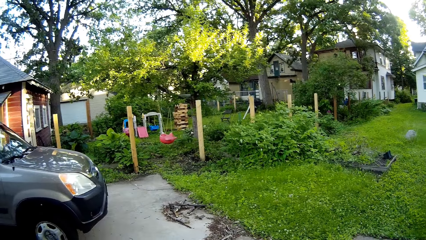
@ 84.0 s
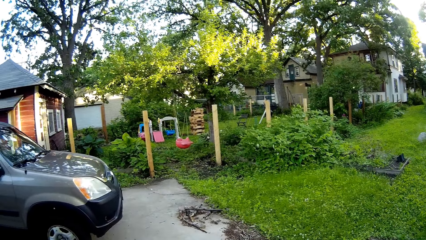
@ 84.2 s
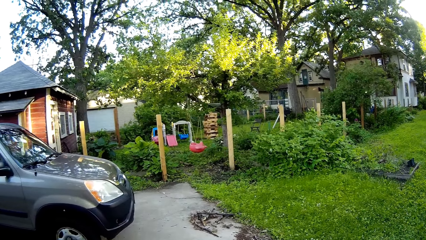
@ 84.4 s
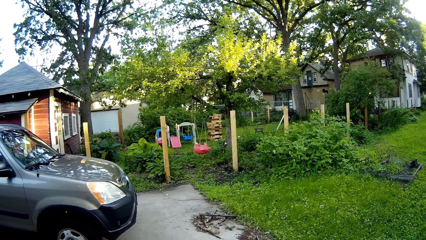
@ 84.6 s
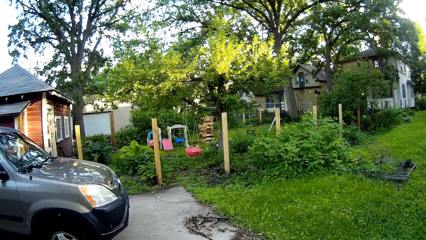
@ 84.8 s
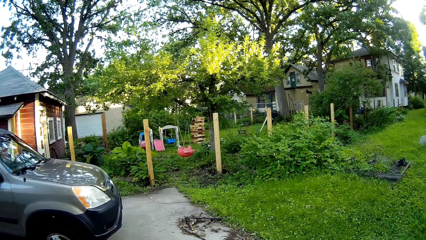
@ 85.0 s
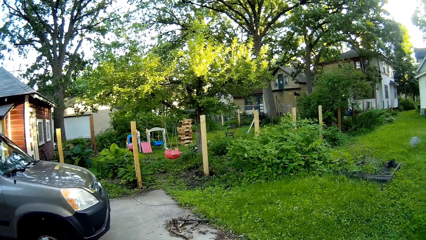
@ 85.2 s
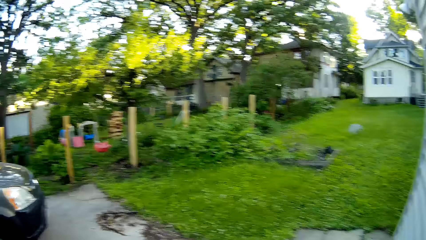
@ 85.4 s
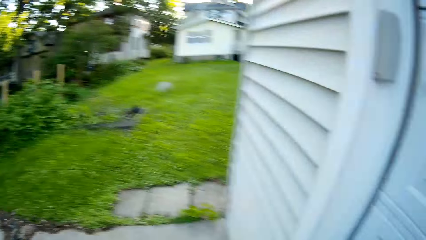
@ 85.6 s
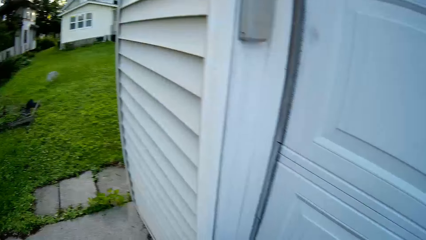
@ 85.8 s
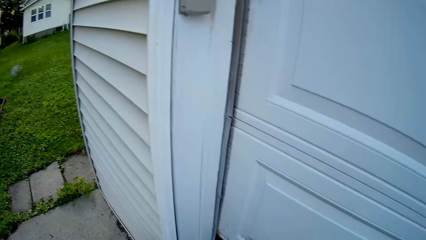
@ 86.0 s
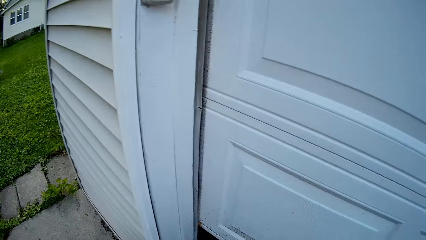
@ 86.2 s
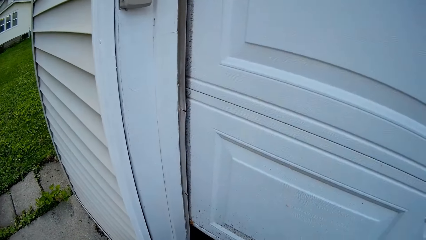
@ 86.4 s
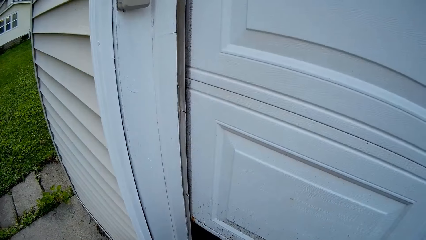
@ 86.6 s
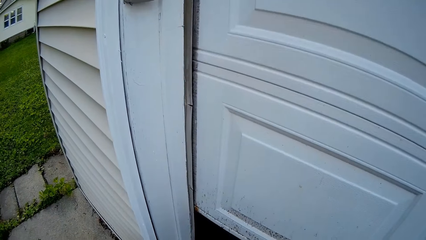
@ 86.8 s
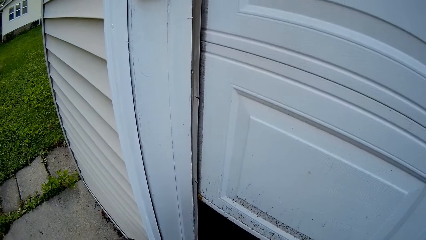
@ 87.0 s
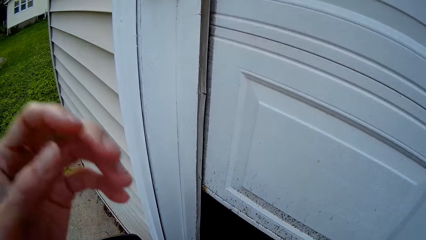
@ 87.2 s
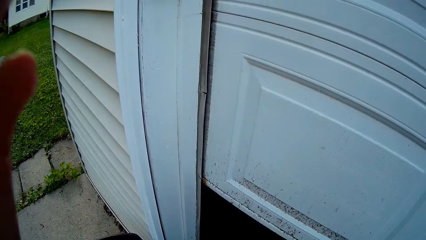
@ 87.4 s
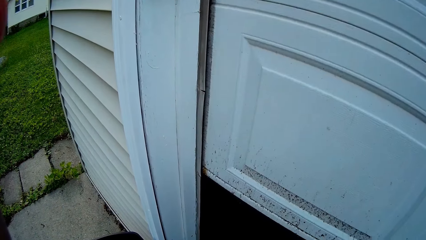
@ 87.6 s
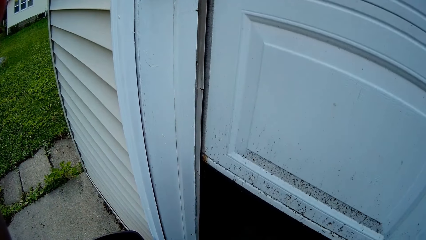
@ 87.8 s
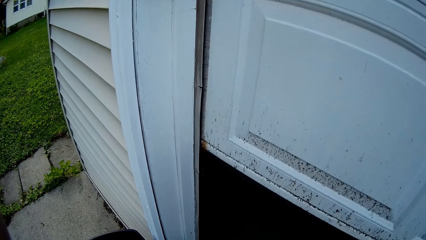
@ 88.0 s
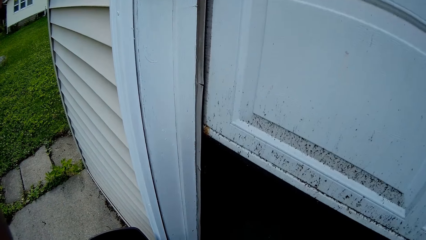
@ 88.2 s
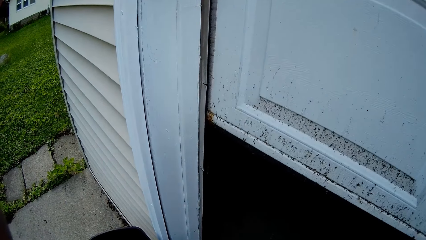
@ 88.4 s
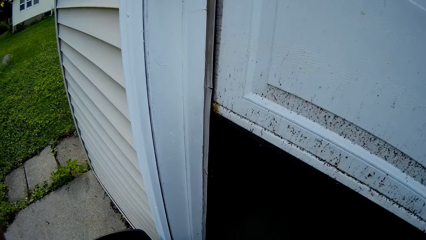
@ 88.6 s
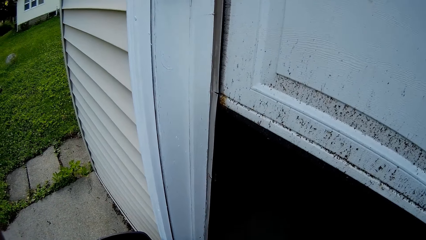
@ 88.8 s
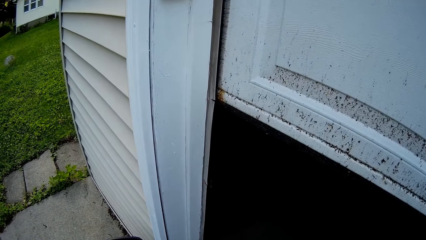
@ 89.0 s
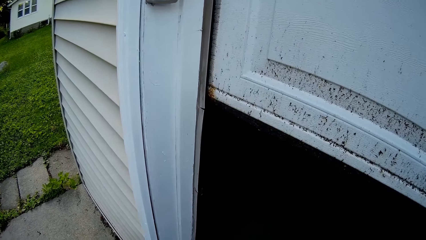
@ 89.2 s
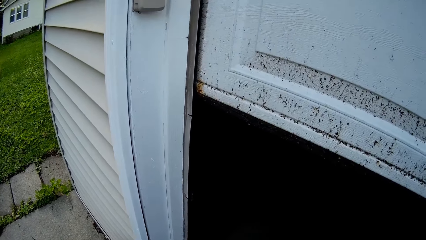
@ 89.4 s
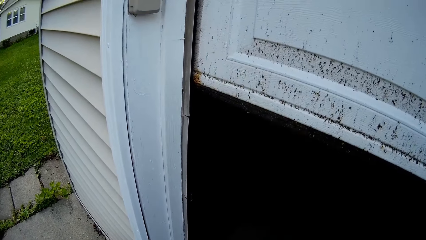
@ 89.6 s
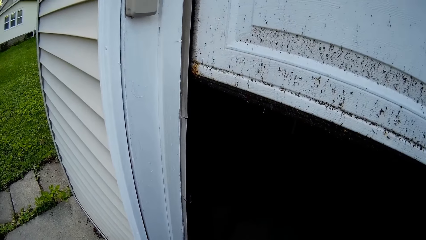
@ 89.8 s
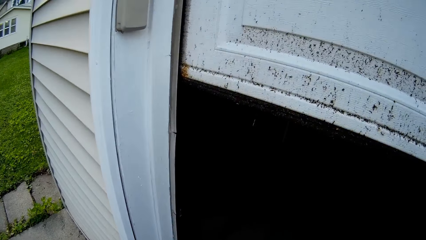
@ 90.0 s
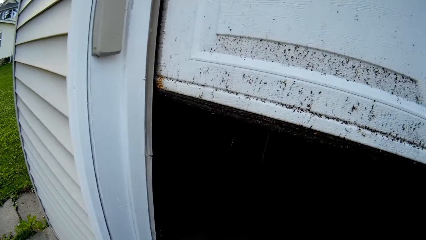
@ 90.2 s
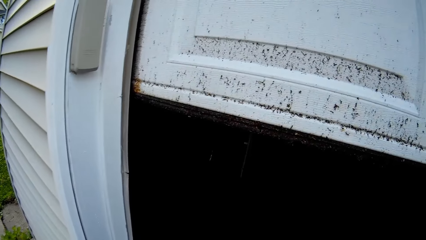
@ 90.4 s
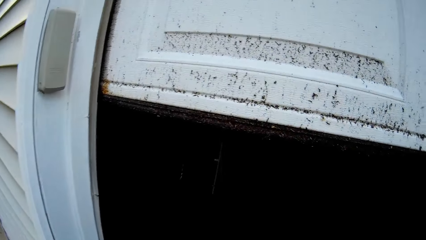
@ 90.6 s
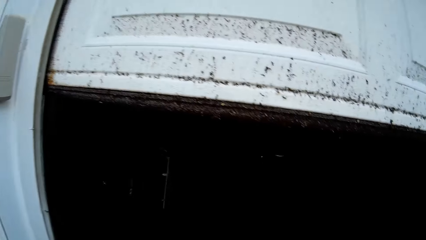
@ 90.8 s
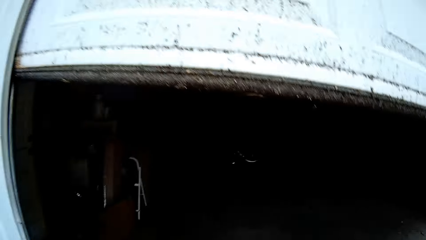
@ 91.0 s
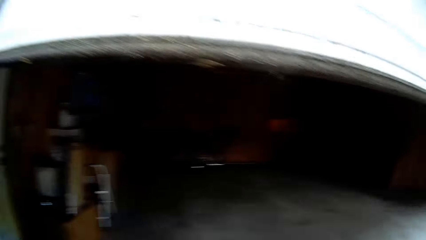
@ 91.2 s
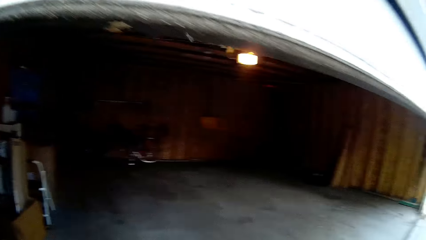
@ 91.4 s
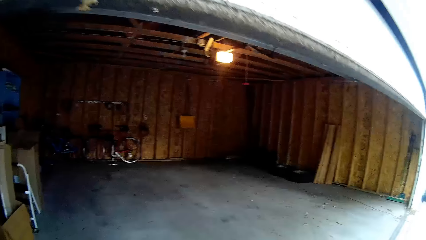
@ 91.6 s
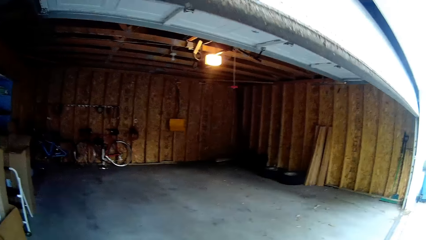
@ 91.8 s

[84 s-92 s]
The camera wearer opens the industrial metal door with the home security system.

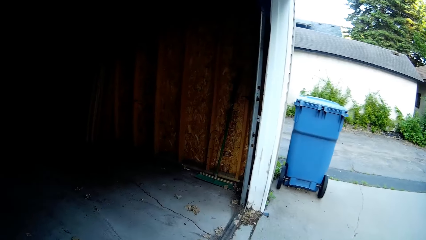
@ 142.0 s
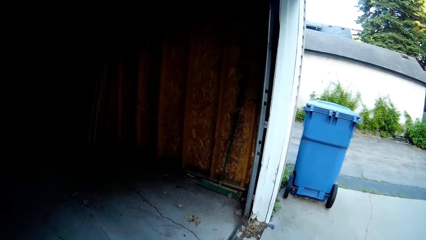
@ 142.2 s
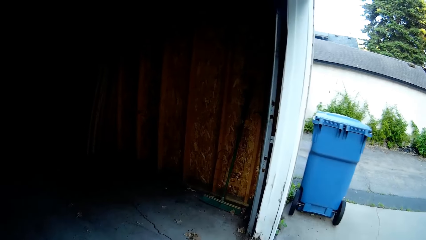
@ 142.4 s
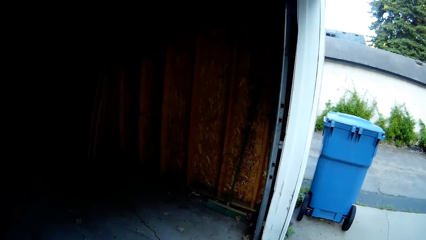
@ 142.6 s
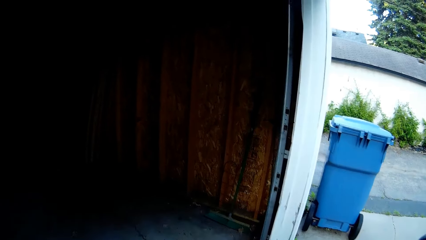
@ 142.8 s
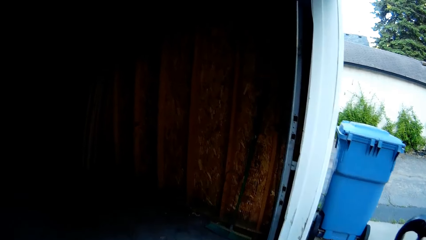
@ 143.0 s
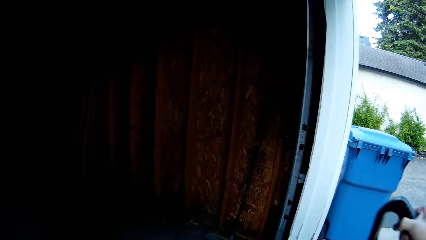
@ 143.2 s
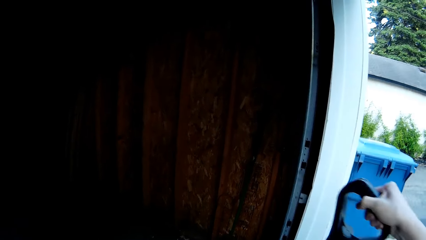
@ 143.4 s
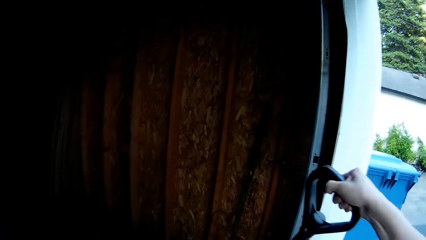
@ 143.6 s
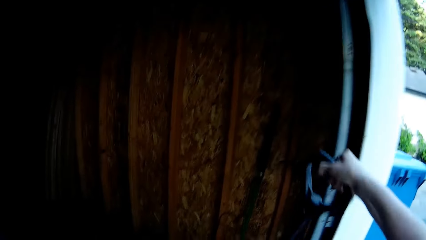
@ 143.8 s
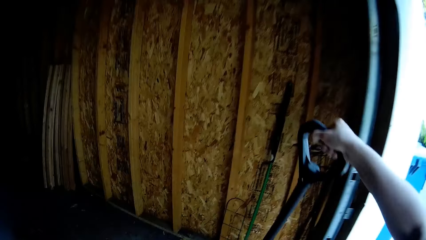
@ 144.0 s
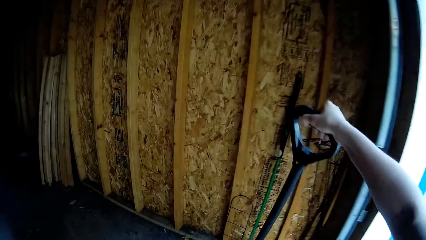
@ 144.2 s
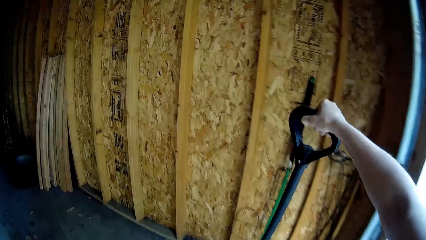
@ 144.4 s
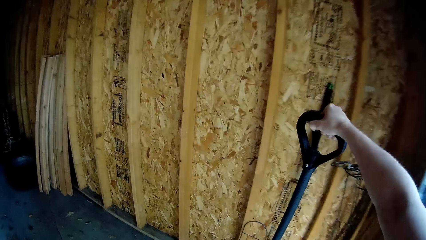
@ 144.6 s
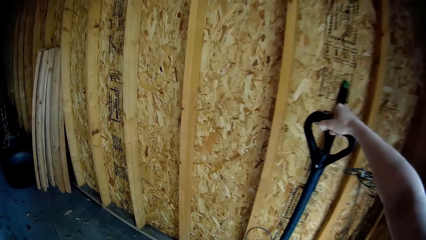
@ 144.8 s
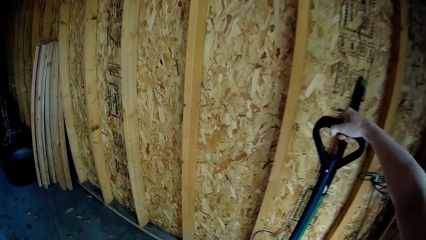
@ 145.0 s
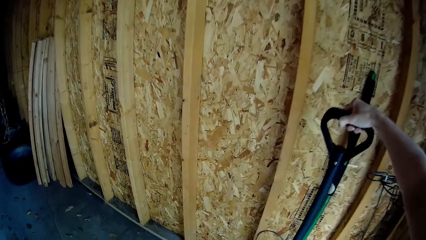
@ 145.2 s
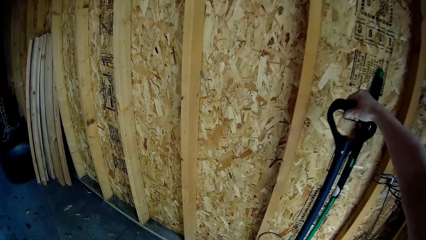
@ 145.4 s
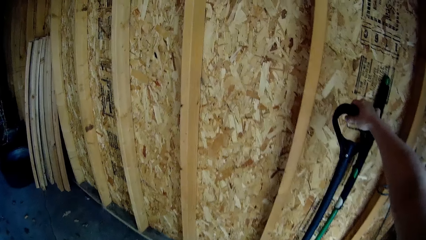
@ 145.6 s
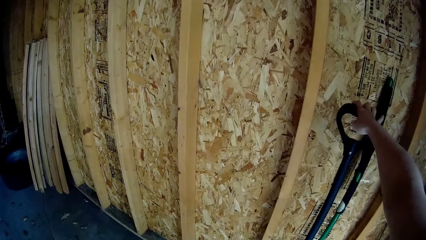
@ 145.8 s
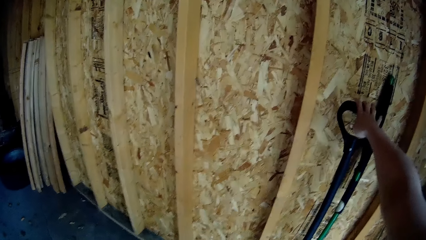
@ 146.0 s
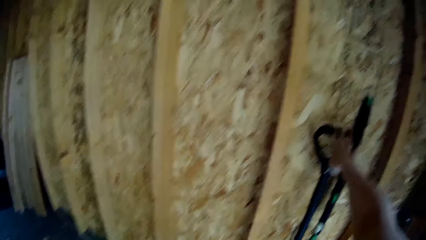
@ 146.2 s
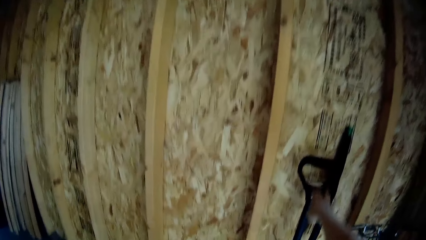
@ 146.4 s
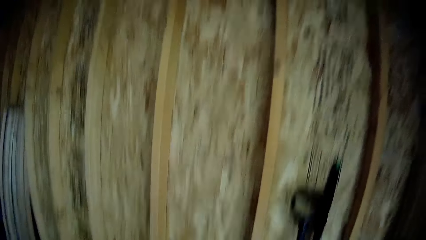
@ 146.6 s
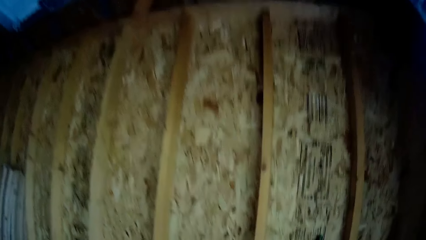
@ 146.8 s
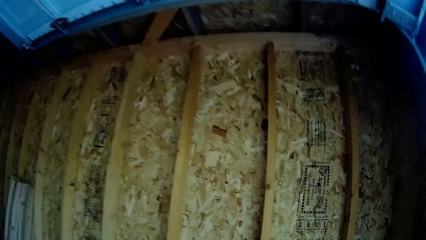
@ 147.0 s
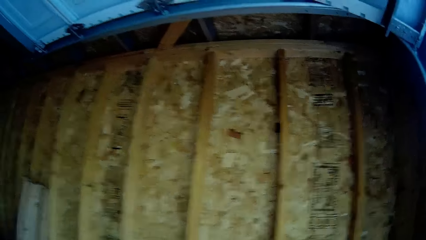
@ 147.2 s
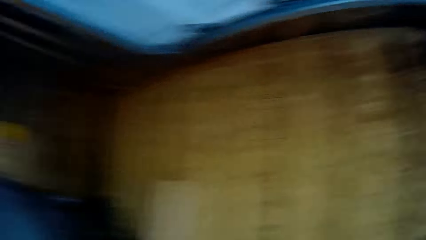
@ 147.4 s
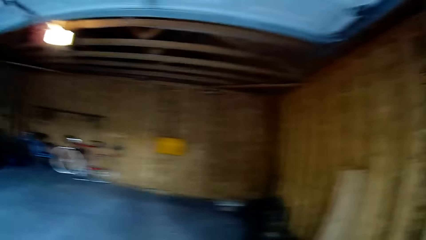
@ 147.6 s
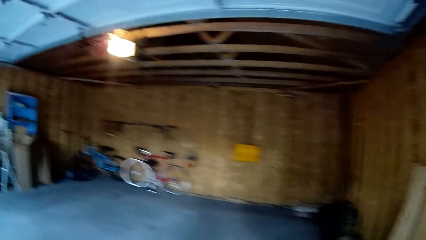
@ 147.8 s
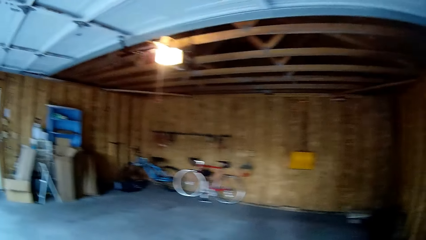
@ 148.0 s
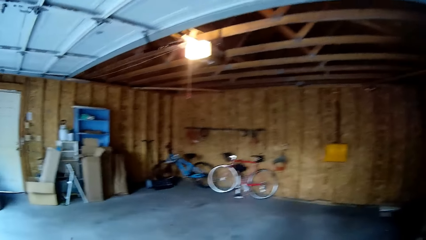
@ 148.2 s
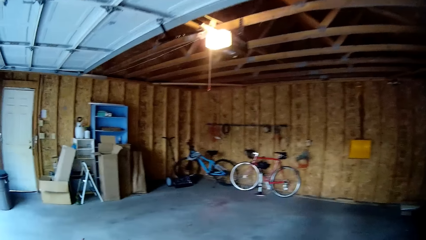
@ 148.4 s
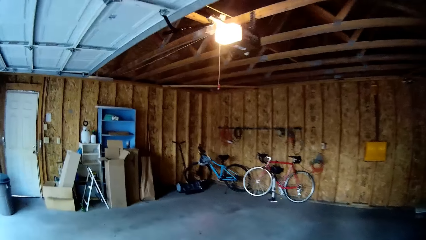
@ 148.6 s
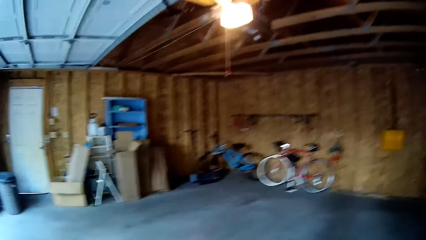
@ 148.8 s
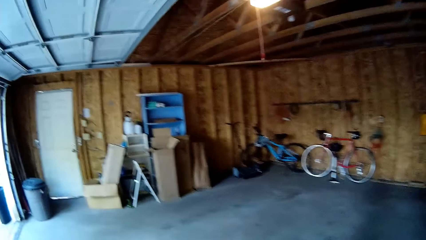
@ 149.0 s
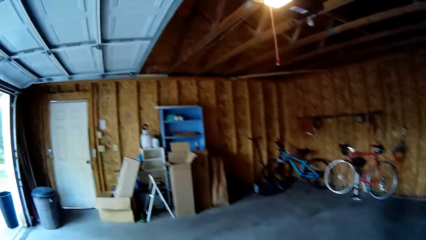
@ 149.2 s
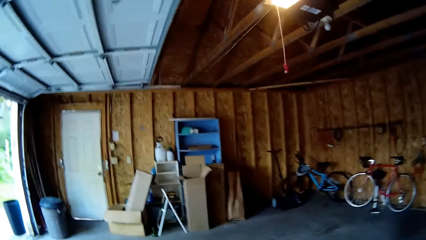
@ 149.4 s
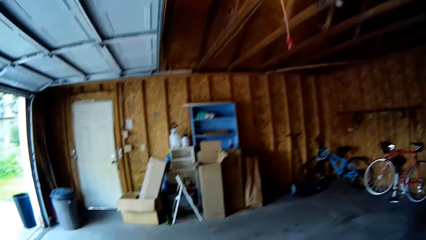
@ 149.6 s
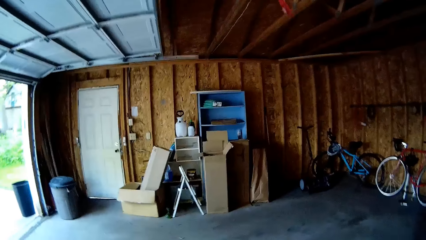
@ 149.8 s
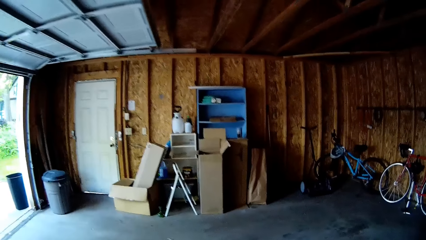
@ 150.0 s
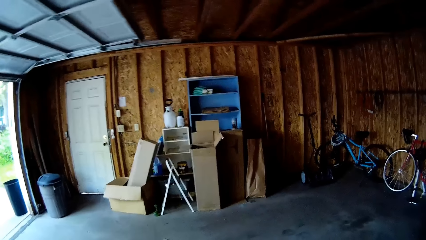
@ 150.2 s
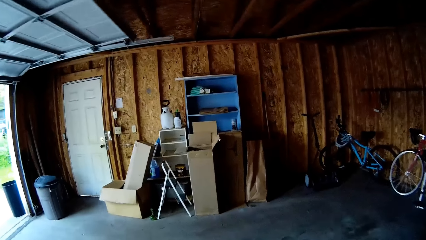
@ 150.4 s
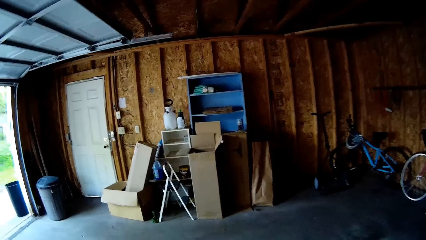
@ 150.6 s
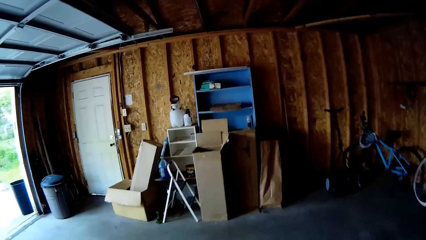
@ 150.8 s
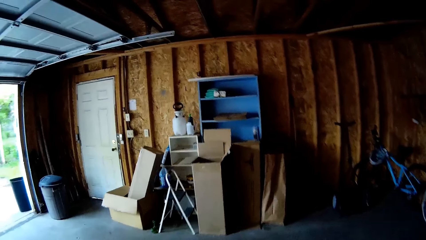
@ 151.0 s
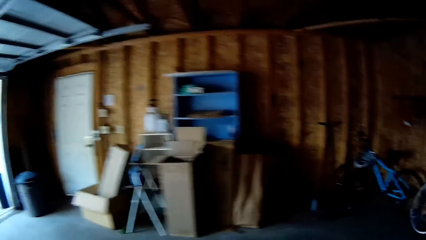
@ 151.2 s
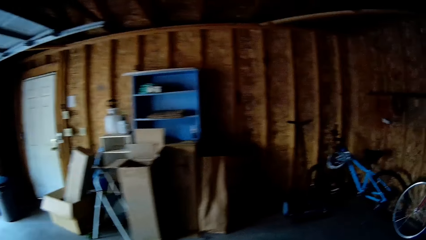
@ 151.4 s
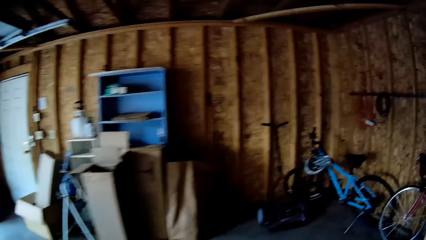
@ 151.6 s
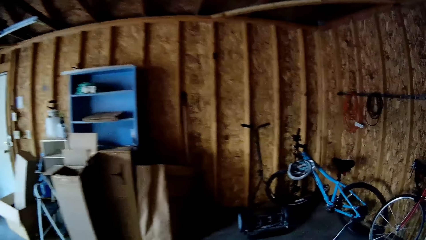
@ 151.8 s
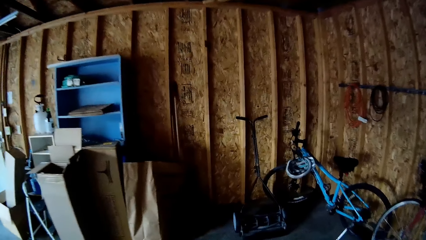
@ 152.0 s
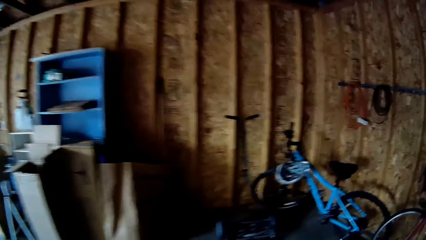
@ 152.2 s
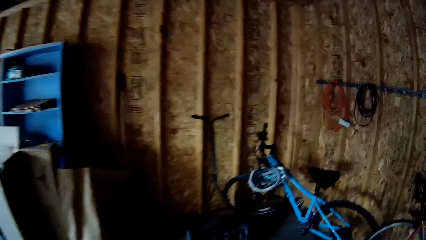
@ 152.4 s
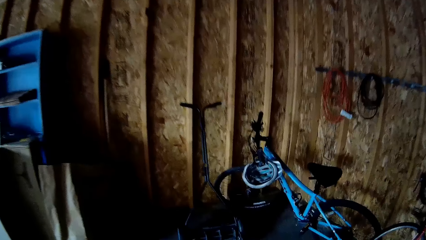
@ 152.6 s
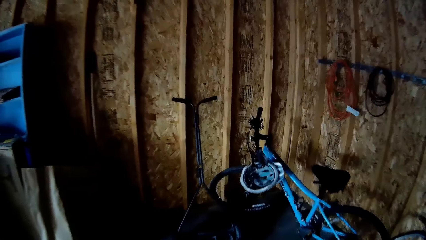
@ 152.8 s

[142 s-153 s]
The camera wearer drops the scraper on the ground with his right hand. He walks in the store.
